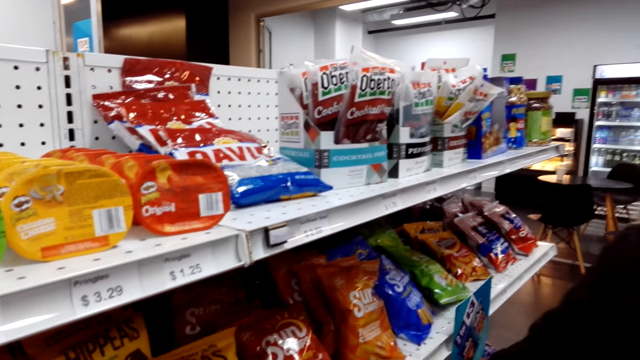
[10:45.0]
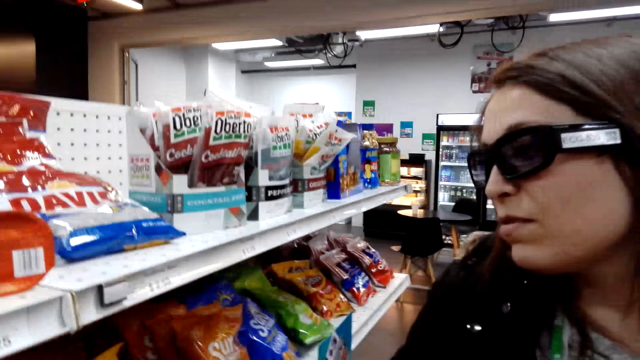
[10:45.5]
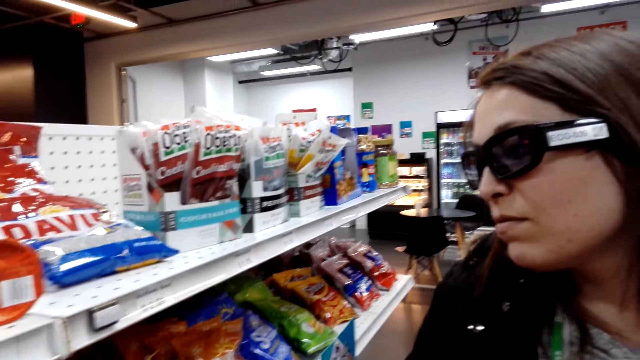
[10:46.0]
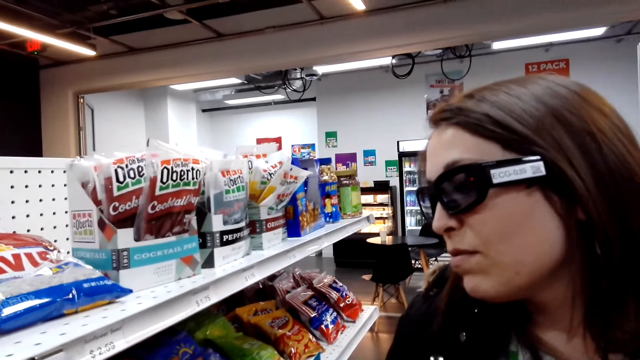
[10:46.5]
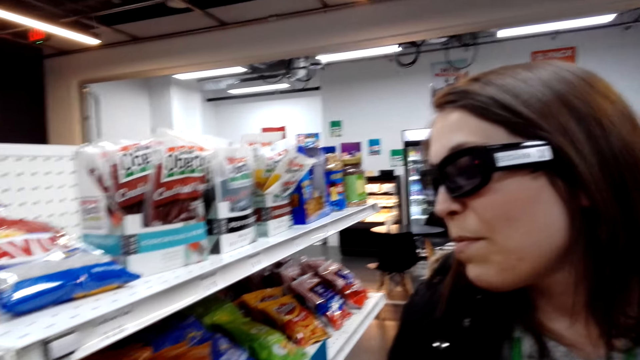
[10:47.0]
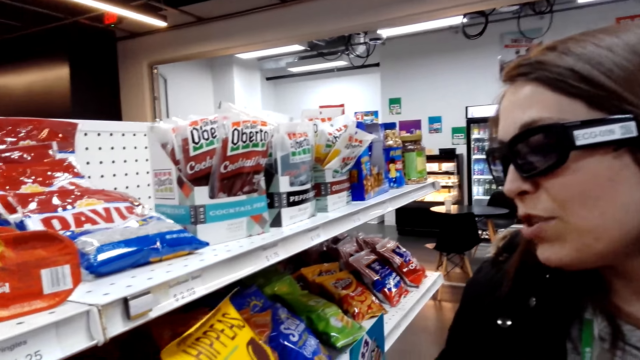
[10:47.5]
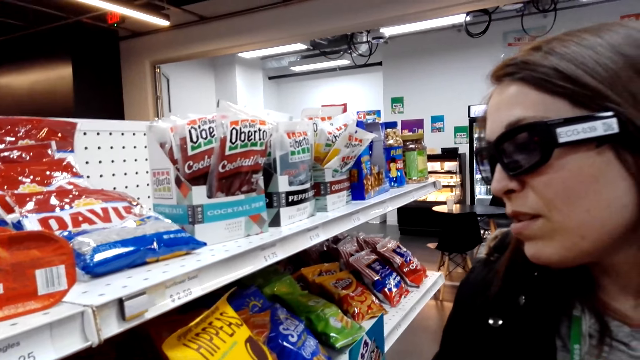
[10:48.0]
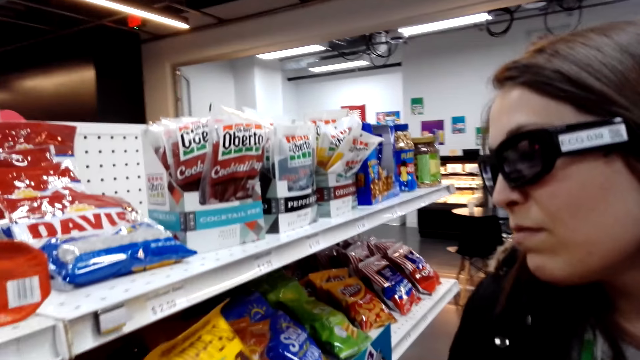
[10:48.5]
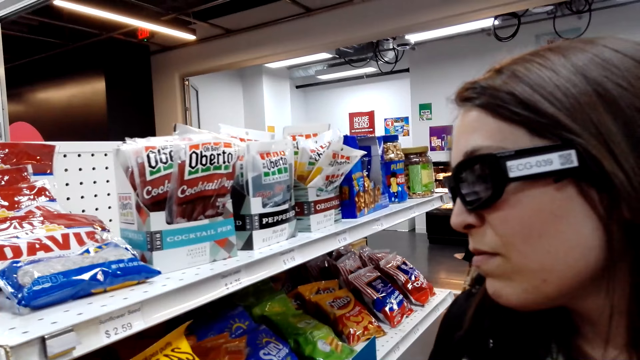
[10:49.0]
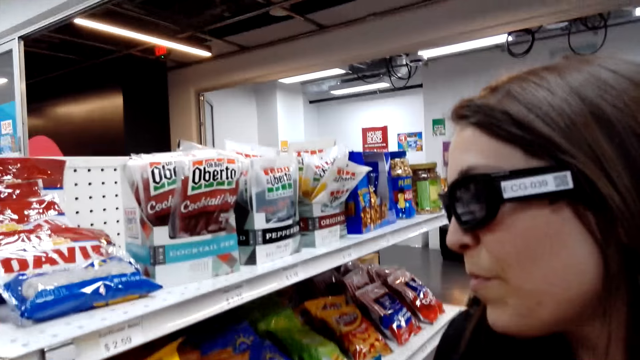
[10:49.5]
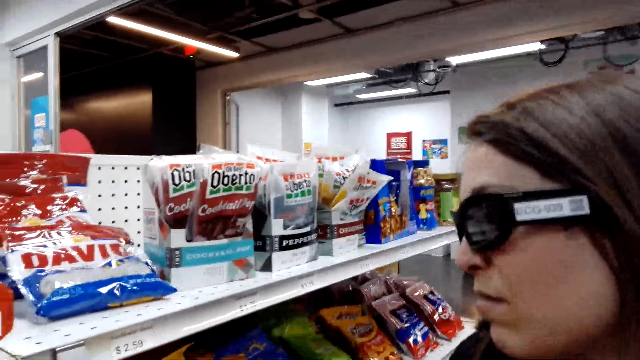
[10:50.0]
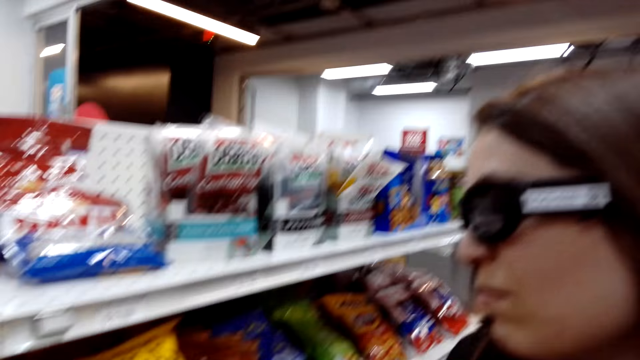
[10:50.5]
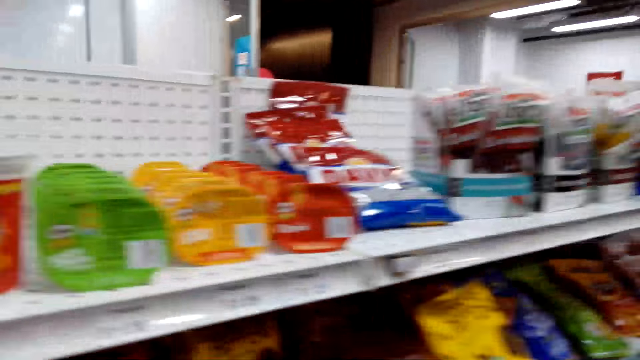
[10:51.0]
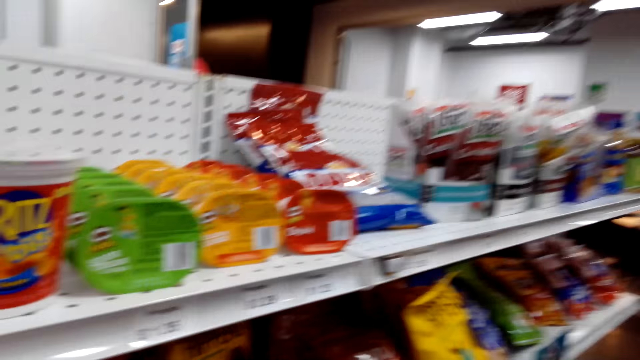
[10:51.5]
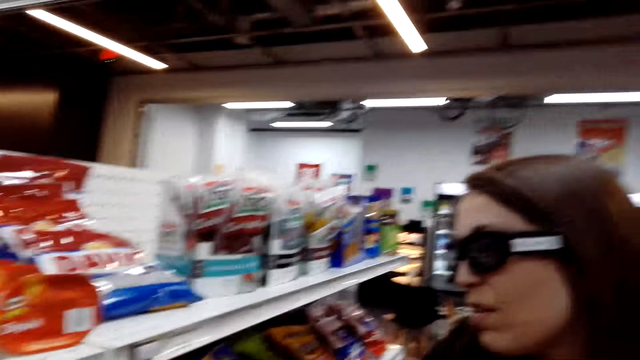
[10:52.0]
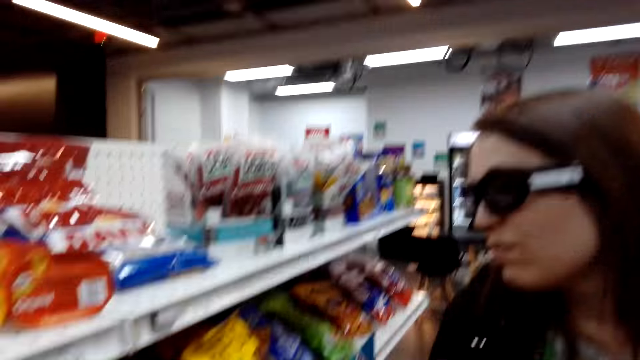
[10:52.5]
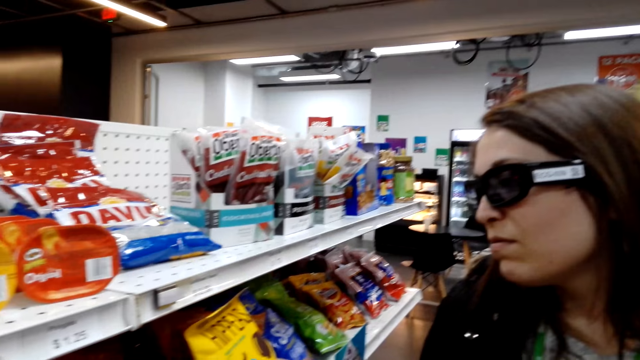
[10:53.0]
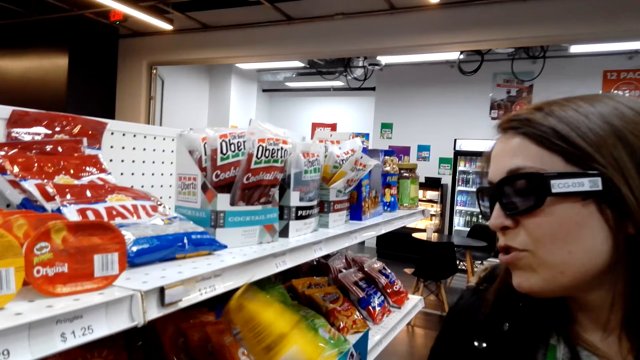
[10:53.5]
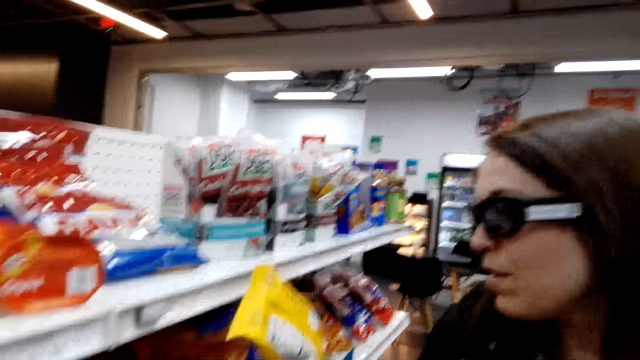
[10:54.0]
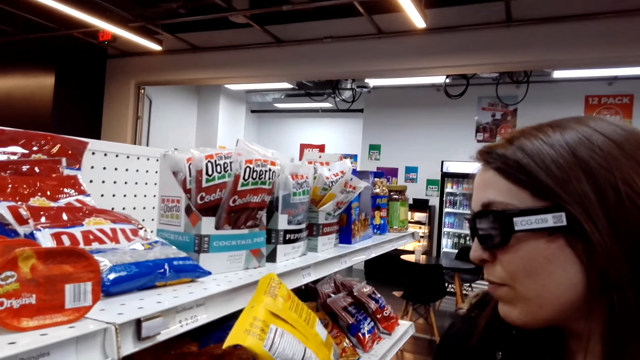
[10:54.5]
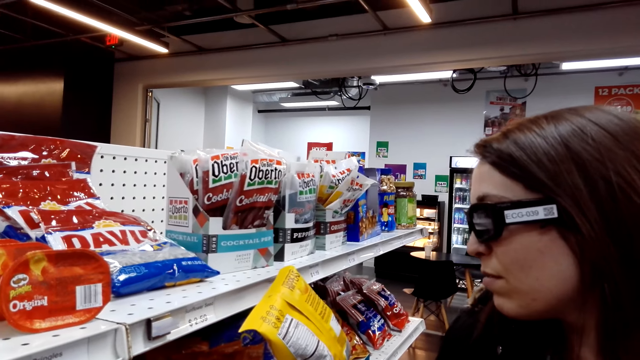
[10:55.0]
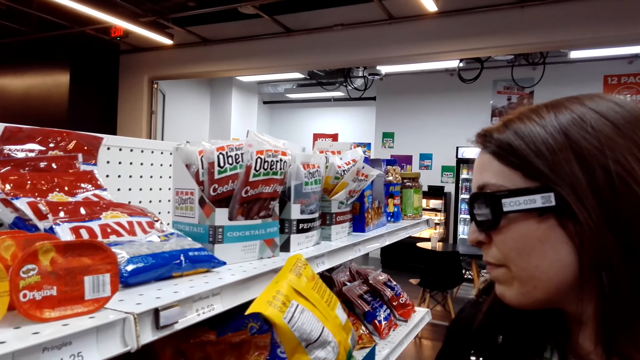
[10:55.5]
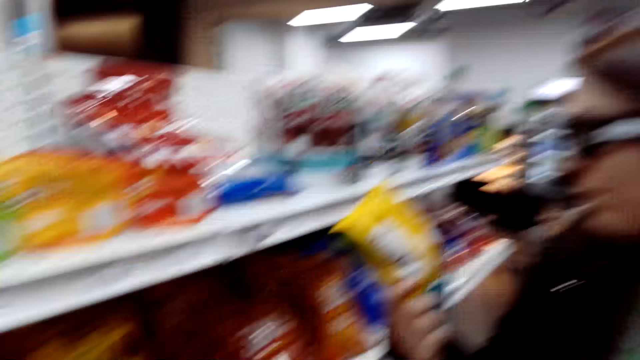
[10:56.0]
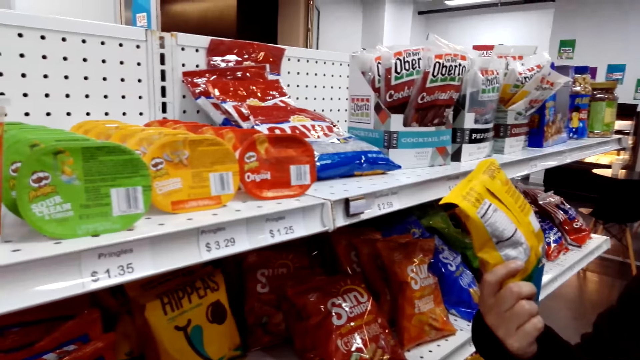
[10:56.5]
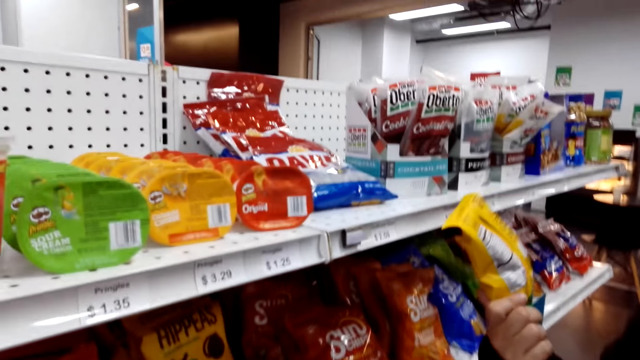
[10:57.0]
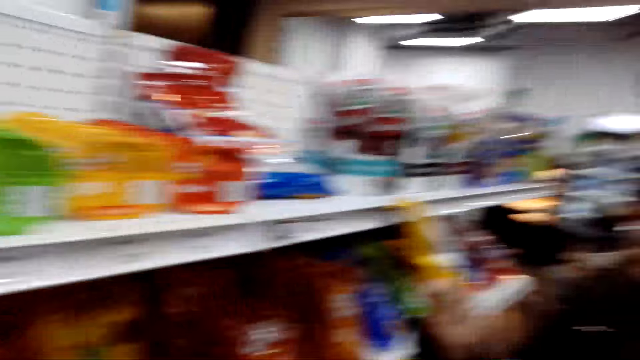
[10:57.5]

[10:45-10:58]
The camera wearer looks at the foodstuff on the shelf. They pick a packet of something from the shelf. A woman looks on the foodstuff on the shelf. The woman looks at the packet of something.

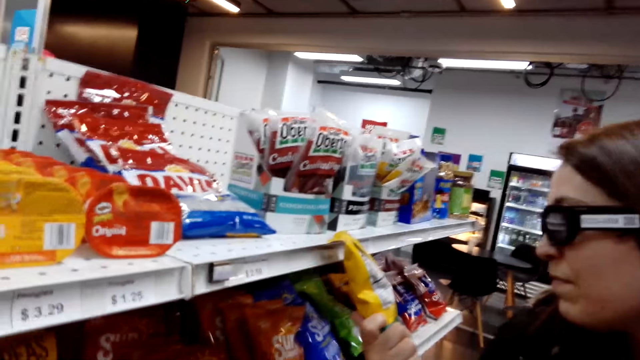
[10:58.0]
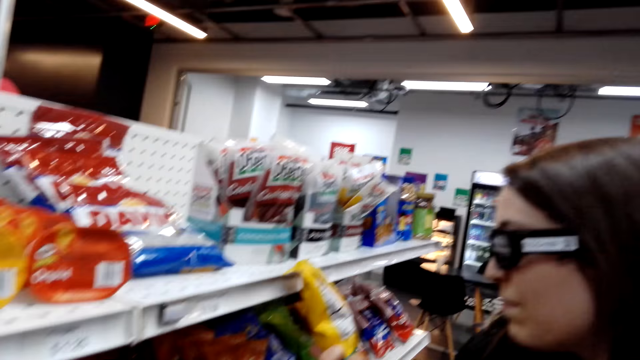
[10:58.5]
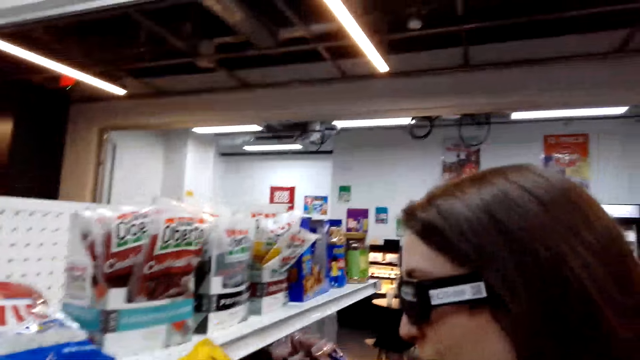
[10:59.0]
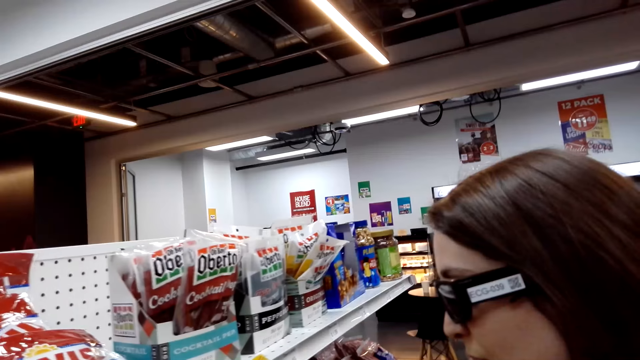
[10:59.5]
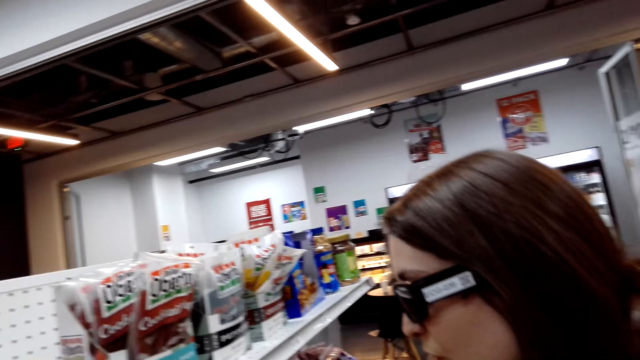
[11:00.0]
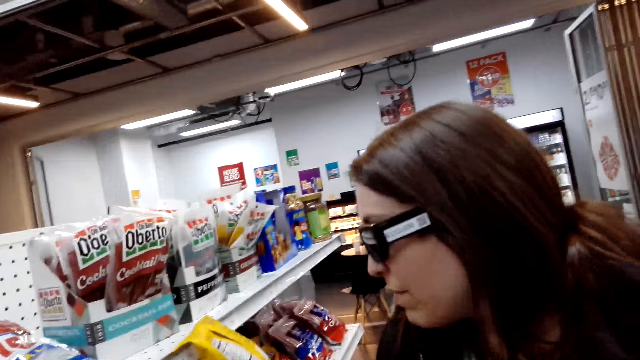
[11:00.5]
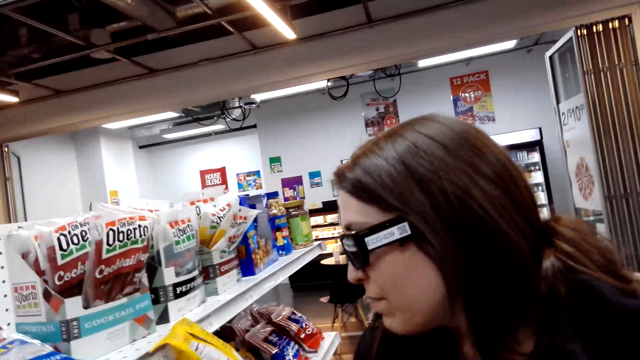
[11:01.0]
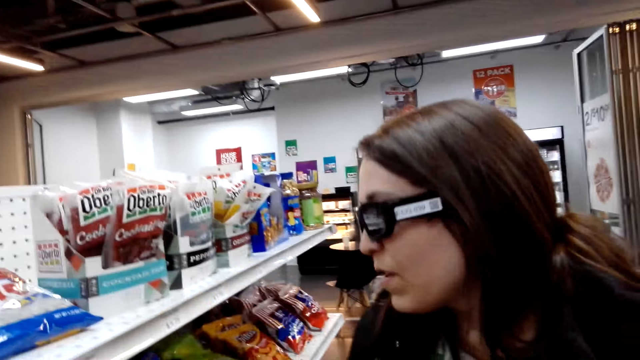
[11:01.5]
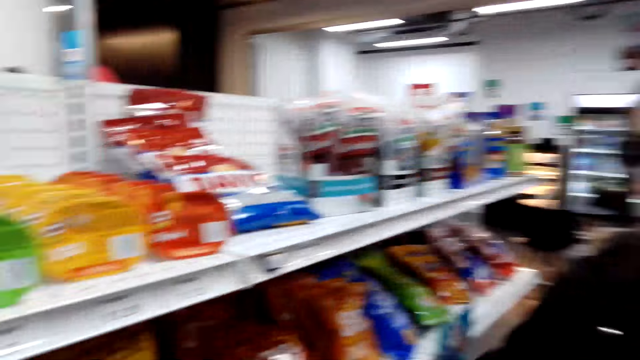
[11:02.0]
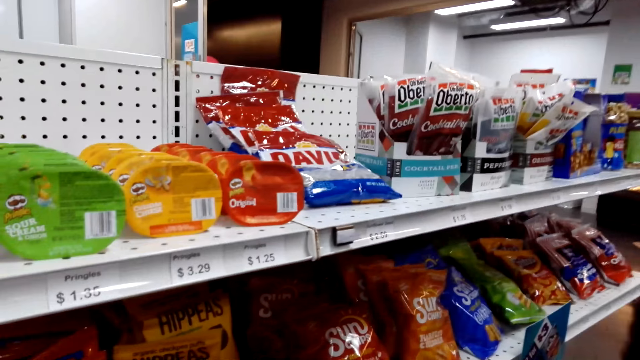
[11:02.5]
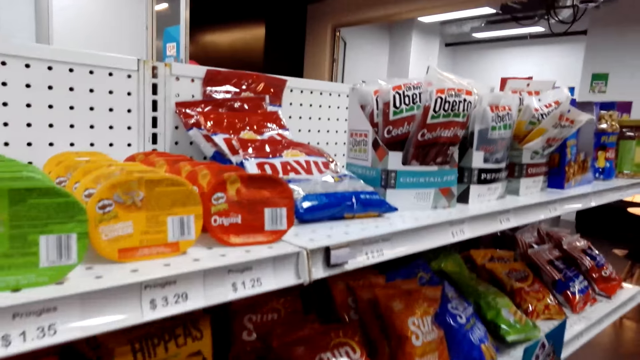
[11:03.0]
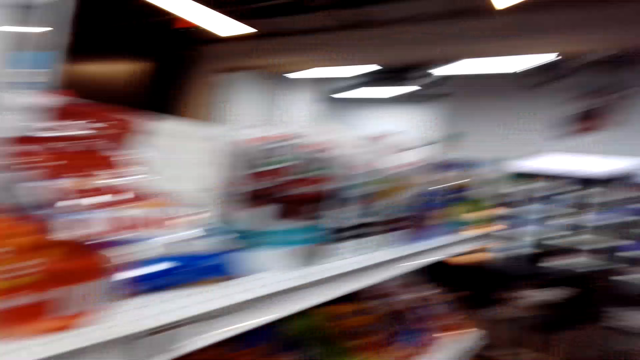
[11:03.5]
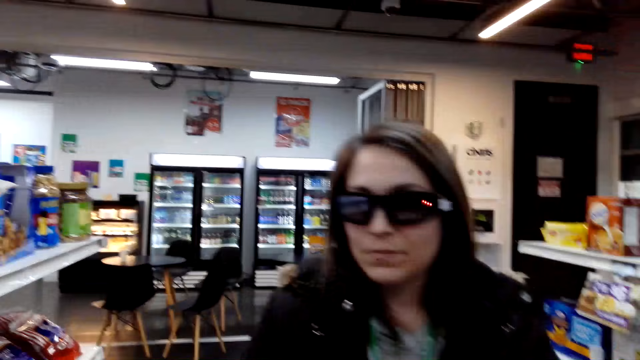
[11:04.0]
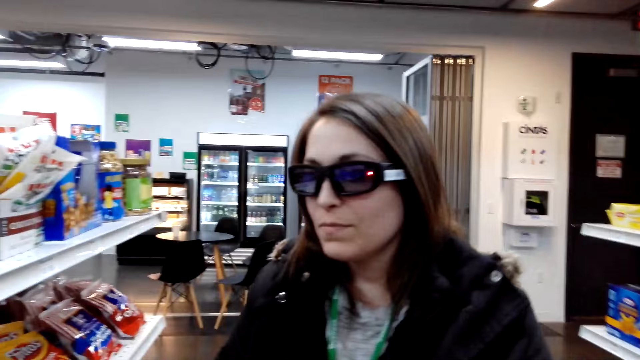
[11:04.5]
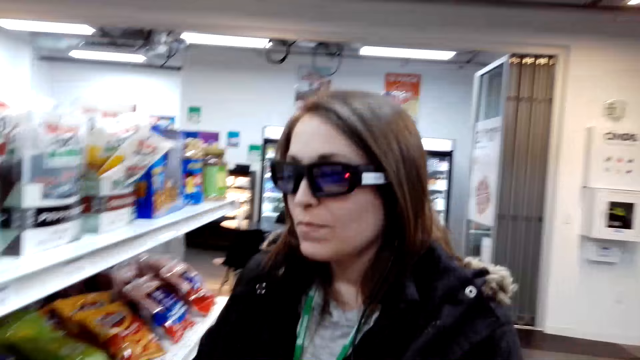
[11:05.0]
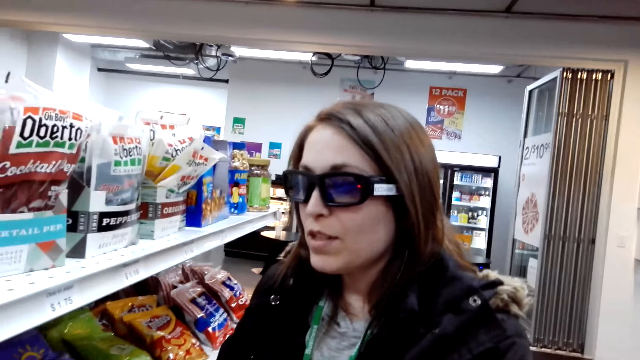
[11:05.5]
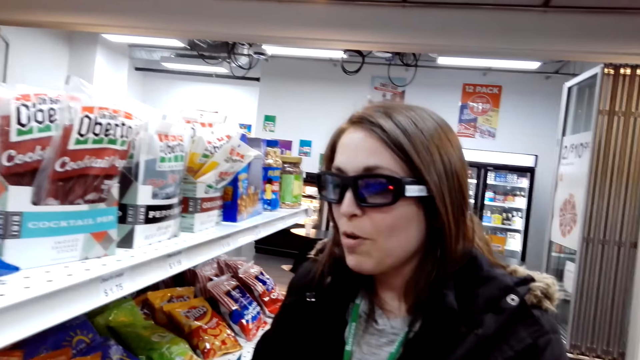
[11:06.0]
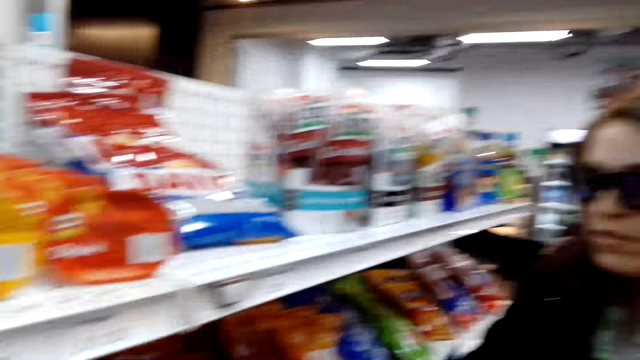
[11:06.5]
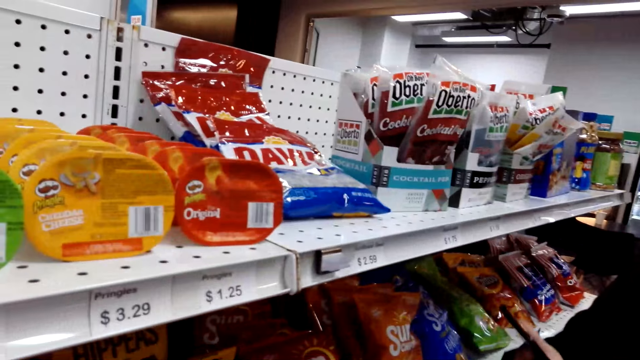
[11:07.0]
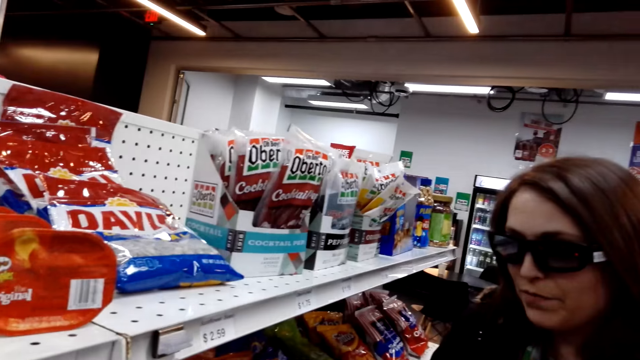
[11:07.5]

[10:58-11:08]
A woman places a pack of something on the shelf.
